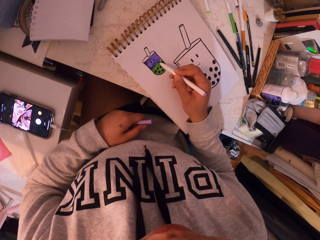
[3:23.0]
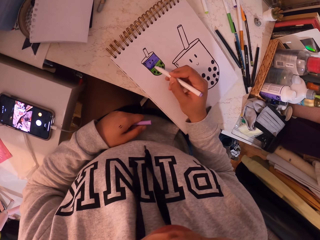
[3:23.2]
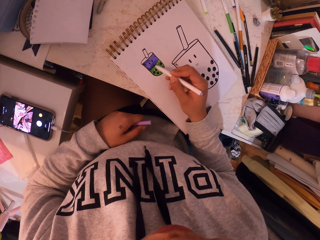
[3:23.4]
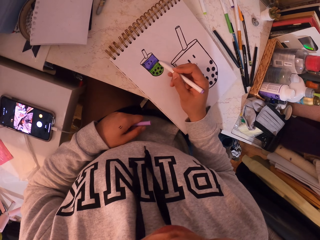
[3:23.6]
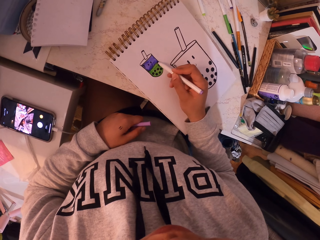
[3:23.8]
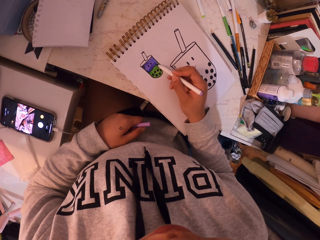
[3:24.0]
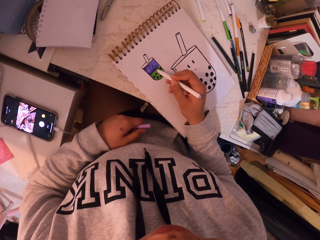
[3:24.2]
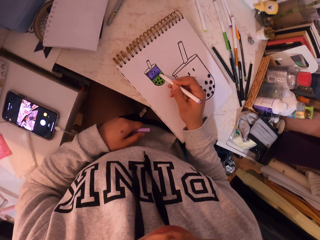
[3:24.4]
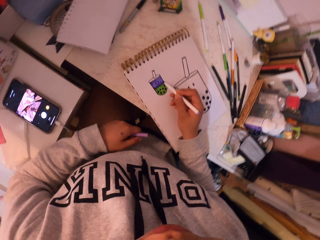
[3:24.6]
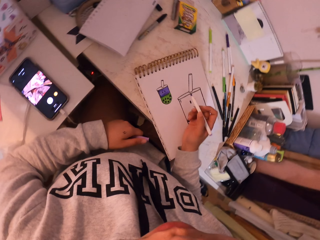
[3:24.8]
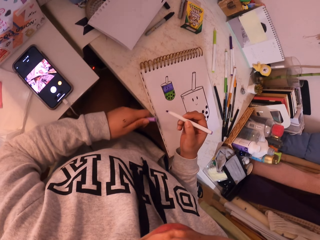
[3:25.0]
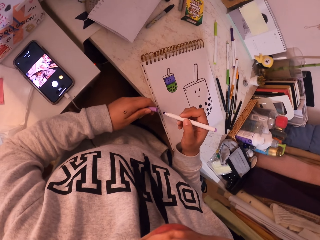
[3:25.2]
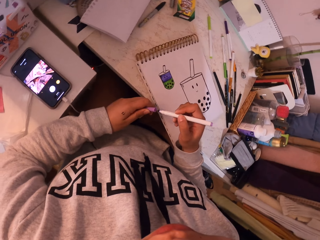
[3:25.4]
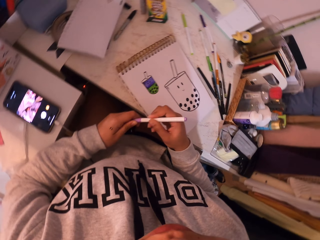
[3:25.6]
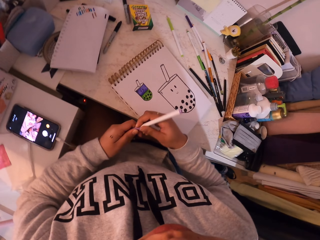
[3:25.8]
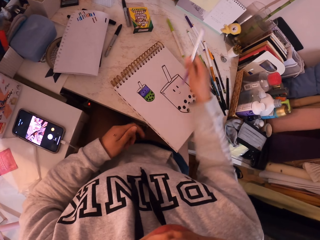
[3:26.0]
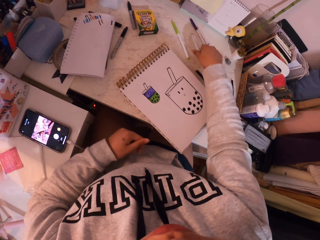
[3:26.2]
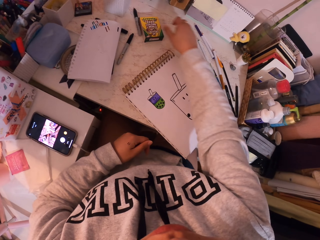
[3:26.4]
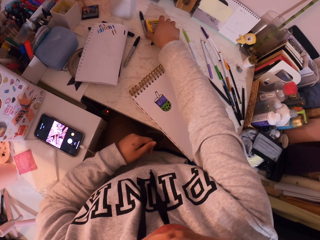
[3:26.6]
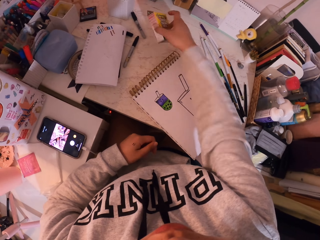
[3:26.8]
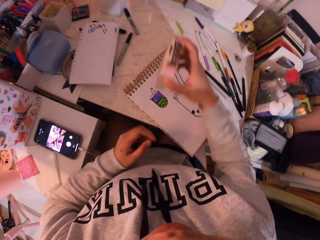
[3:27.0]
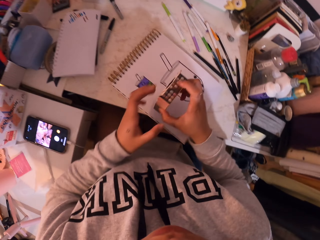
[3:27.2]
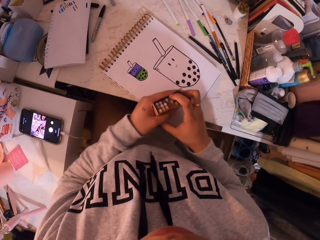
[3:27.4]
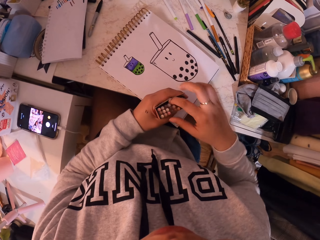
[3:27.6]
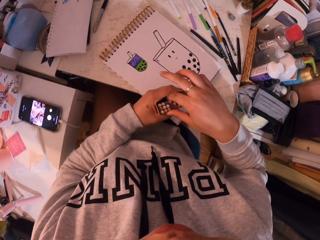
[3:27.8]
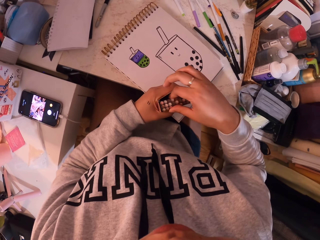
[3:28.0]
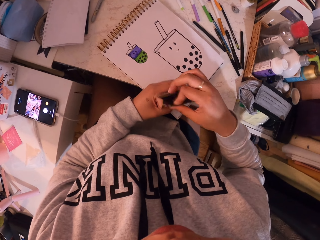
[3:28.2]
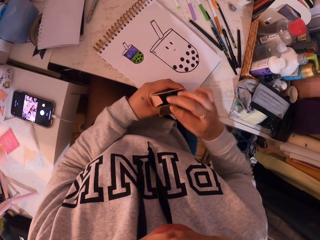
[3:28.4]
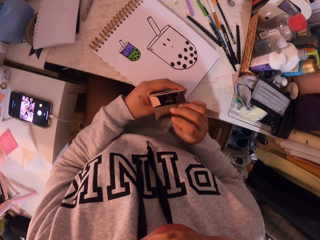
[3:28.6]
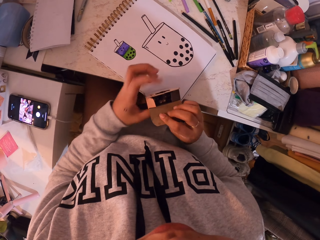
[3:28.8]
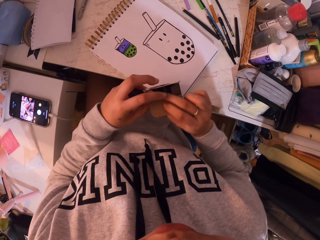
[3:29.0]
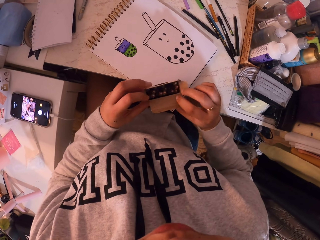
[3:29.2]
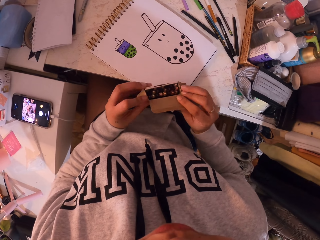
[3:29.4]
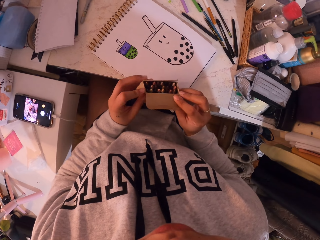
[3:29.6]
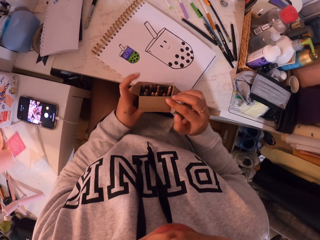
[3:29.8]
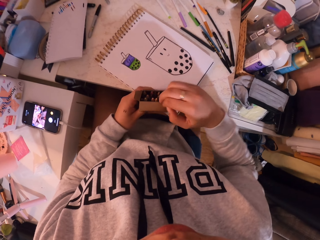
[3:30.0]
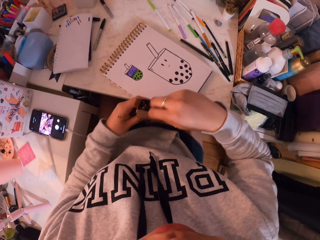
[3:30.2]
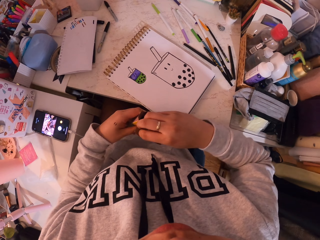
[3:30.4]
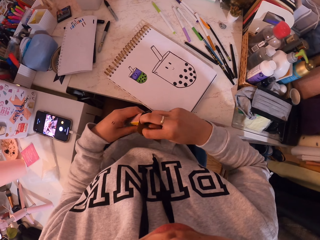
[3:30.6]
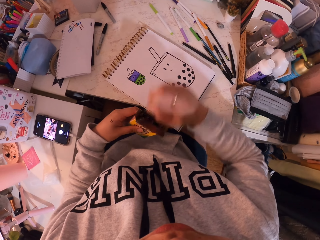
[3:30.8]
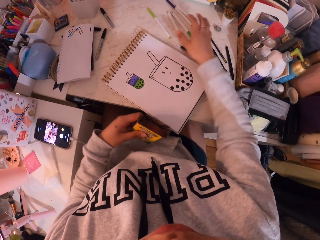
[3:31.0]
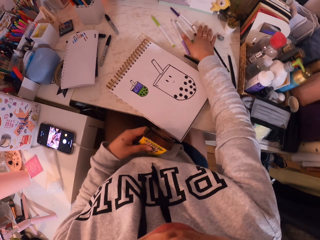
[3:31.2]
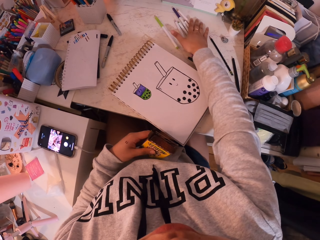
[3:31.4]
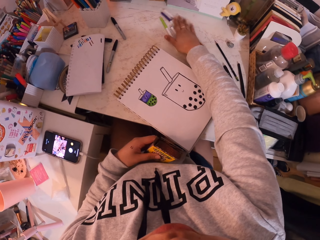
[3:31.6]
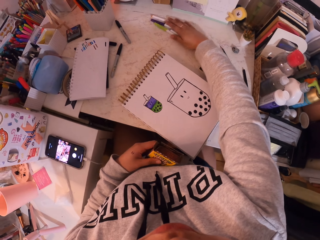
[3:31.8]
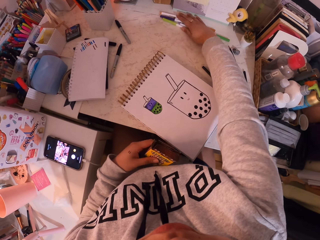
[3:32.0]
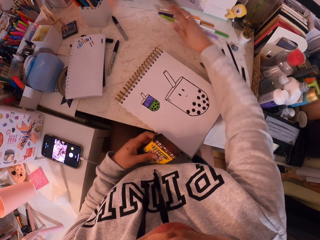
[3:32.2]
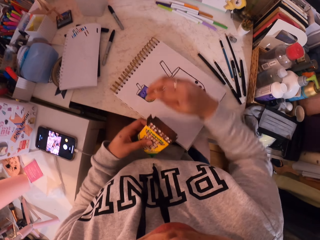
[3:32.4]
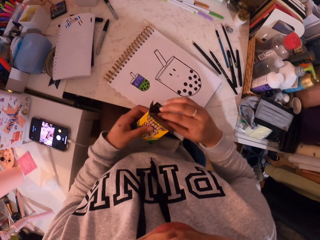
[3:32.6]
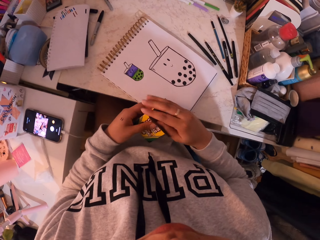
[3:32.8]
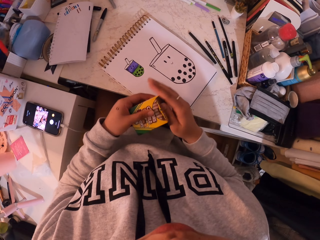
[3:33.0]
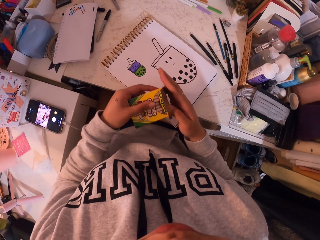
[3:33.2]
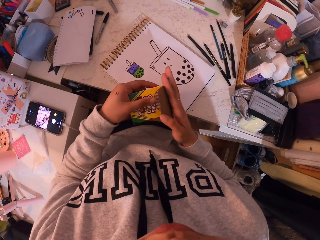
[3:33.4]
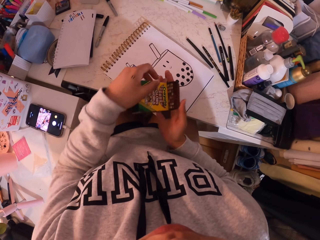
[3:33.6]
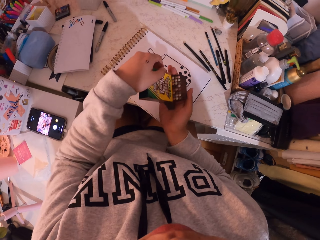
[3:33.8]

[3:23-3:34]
The camera wearer closes the purple pen. They put the purple pen on the table. They take the box from the table. They open the box. They move the pens on the table.

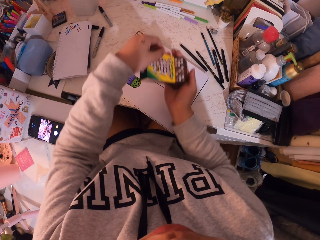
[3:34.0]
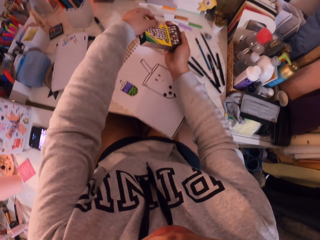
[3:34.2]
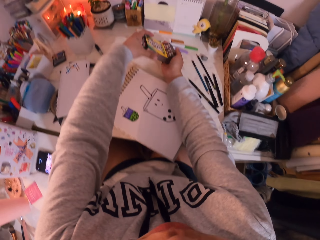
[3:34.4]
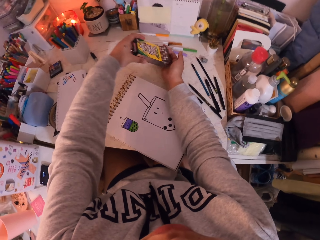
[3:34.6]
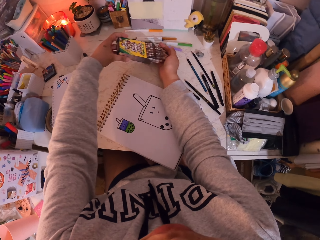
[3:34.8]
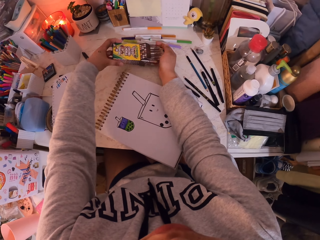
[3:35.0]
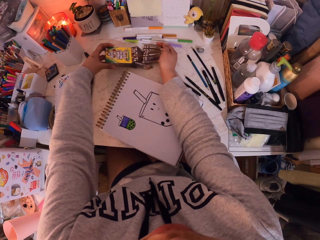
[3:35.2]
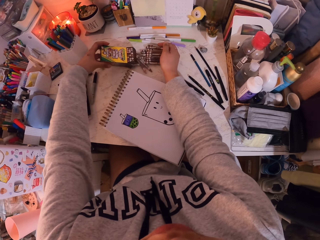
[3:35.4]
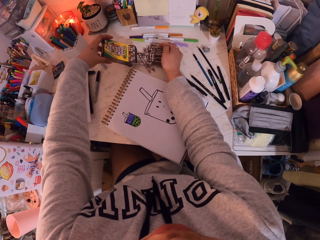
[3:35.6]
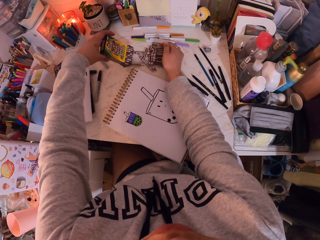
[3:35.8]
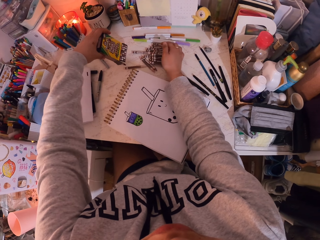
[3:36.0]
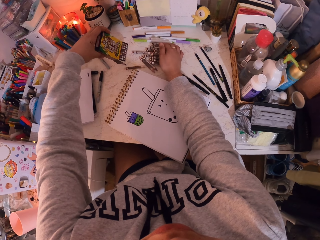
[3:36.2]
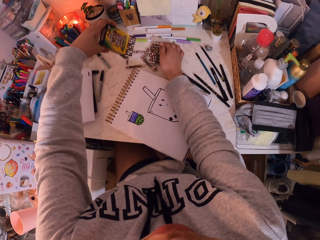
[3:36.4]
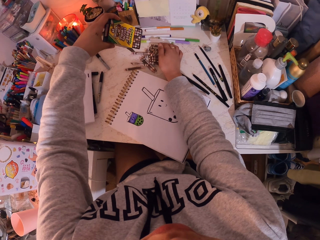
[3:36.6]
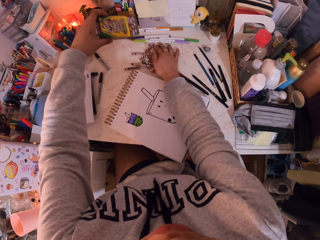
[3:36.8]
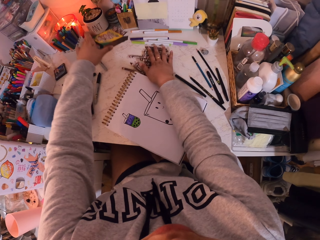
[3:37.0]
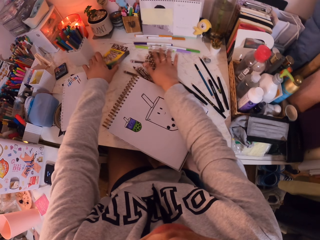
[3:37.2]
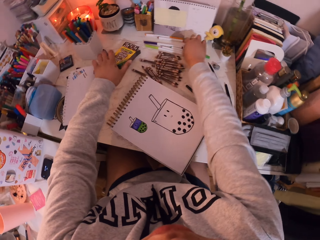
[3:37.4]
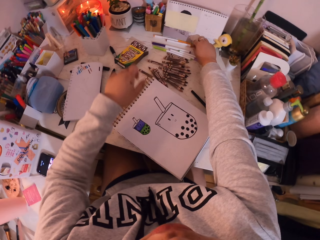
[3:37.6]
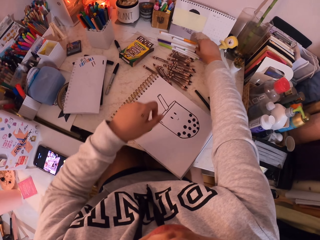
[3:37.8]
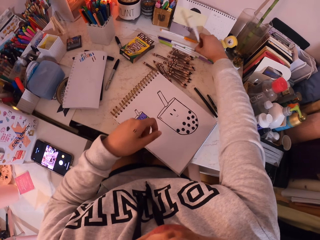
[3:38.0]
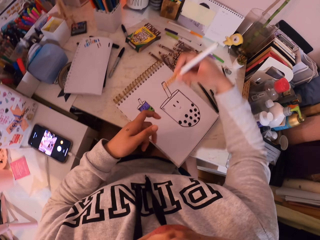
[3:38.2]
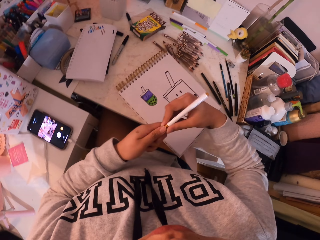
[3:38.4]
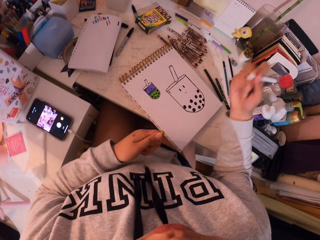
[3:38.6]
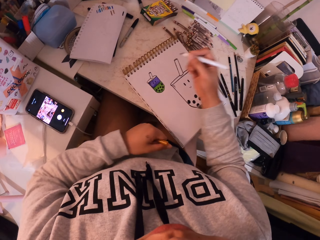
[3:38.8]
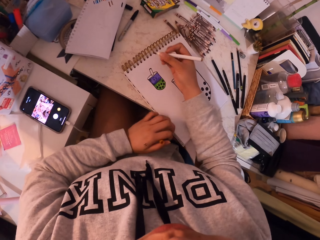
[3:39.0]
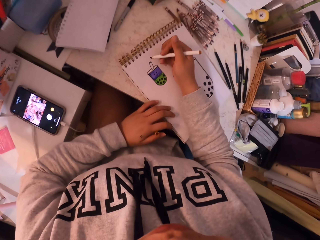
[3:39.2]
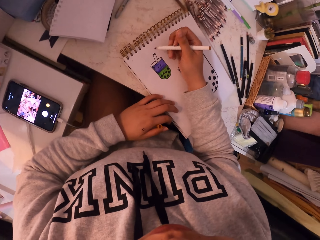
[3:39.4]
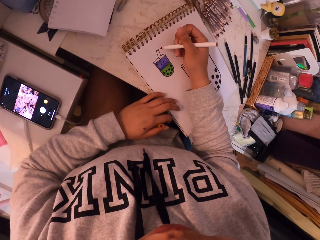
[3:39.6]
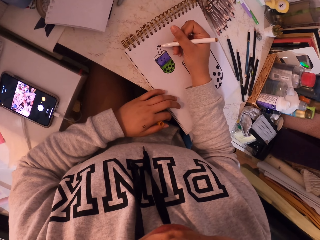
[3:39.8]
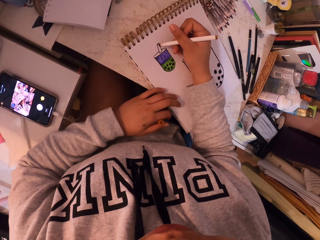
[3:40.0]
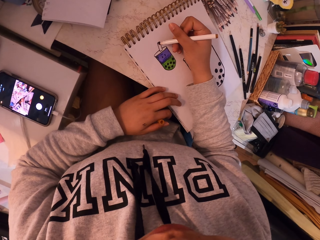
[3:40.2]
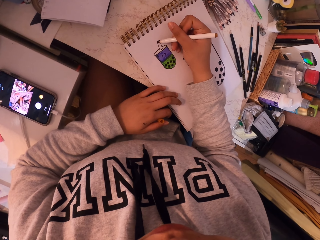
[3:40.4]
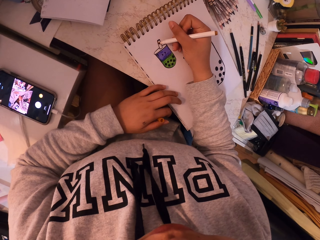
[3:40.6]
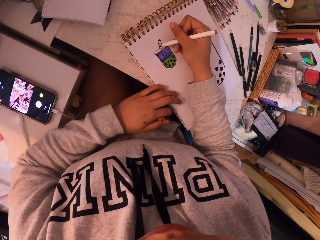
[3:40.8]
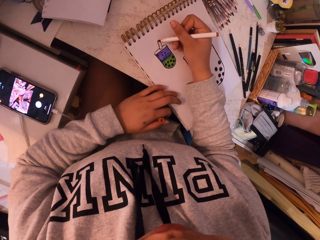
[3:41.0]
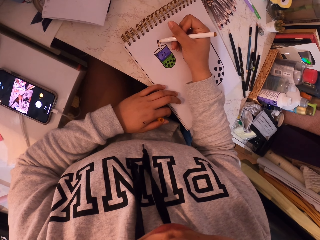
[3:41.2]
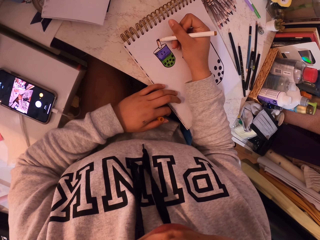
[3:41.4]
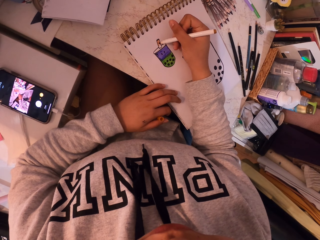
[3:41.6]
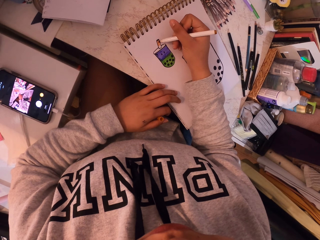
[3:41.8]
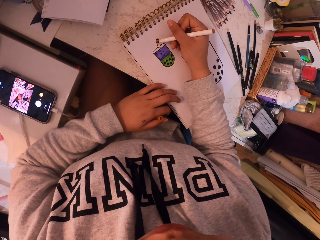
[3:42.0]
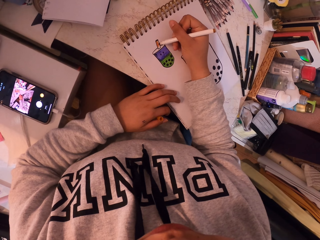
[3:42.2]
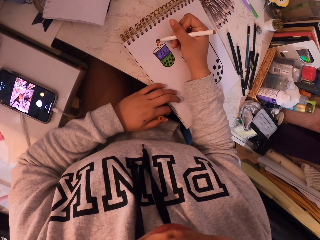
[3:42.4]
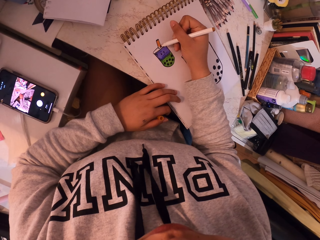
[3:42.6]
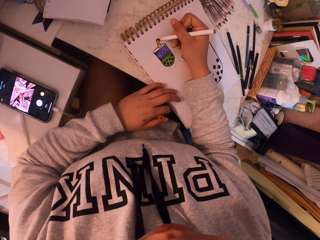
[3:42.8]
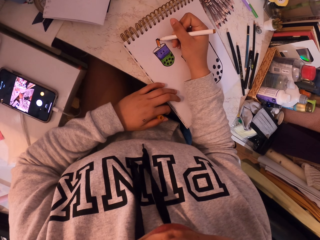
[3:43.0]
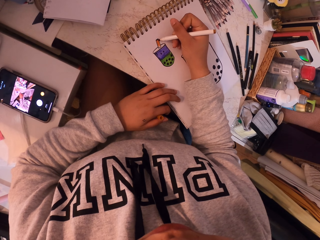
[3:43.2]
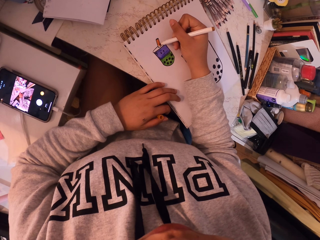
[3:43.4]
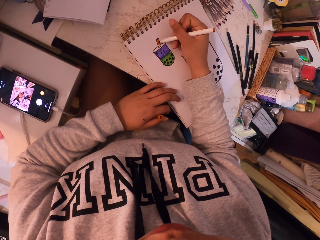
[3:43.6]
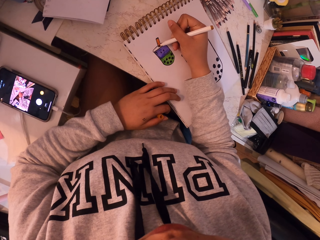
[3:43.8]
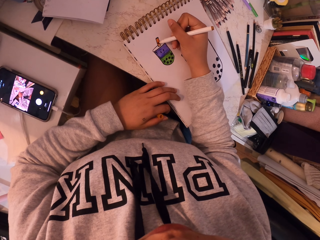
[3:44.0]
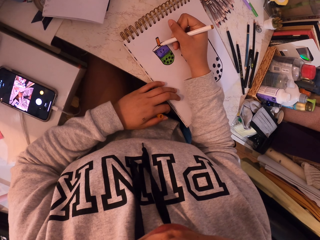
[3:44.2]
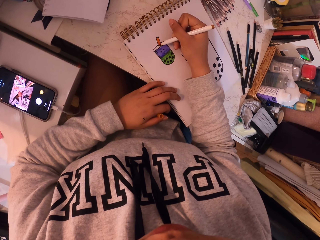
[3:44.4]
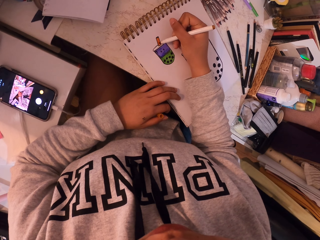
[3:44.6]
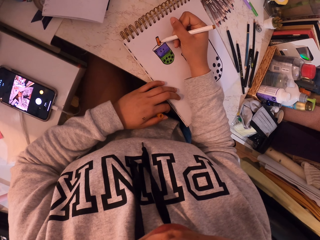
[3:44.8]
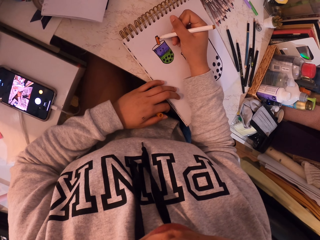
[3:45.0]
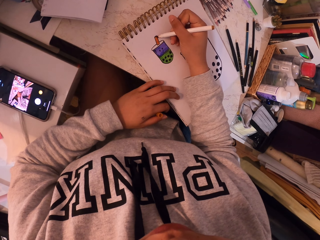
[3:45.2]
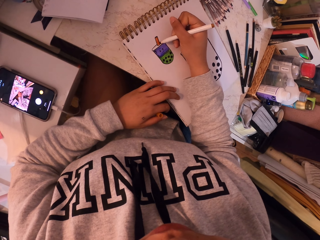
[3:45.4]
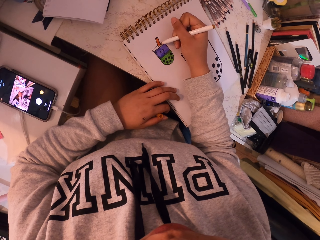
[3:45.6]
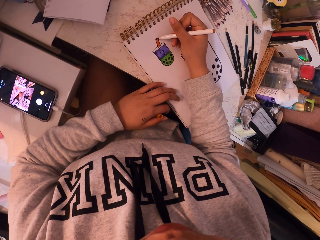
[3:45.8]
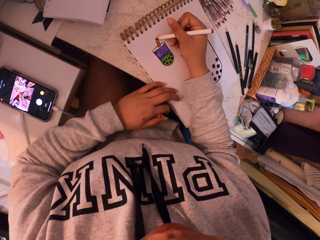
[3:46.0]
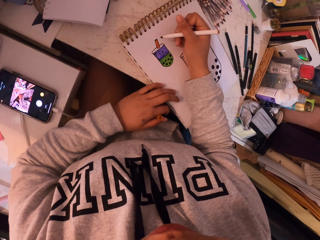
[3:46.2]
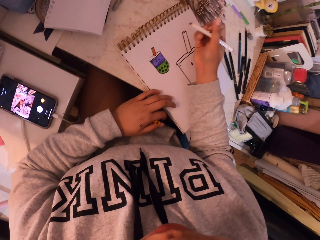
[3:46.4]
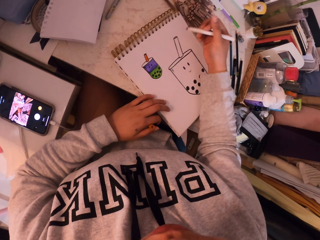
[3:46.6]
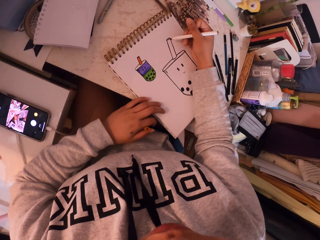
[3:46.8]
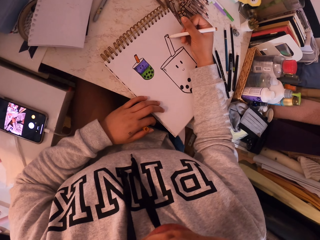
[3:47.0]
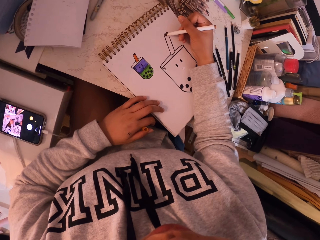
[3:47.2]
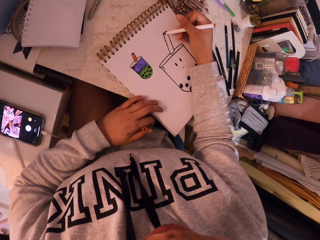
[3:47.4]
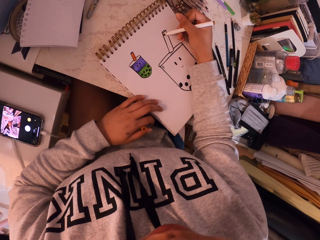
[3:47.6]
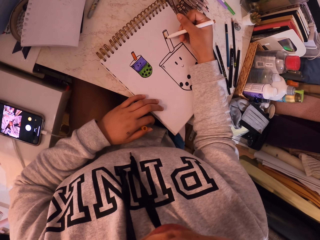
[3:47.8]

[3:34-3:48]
The camera wearer pours the crayons from the box to the table. They pick up a brown pen from the table. They shade the booklet with the brown pen.
